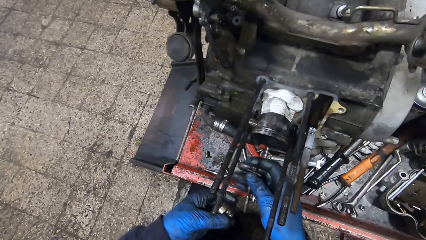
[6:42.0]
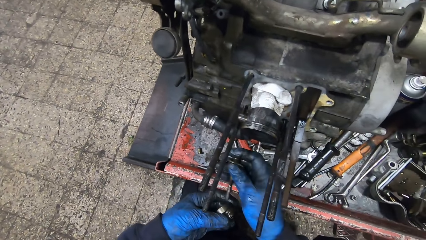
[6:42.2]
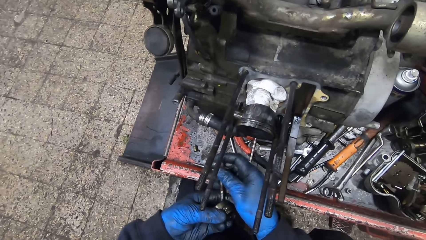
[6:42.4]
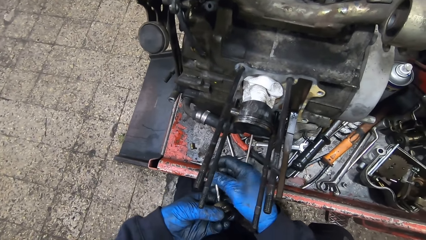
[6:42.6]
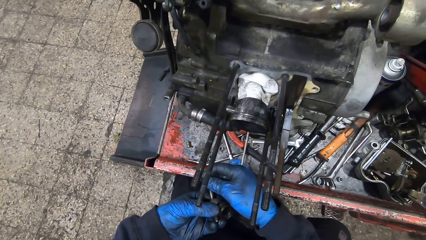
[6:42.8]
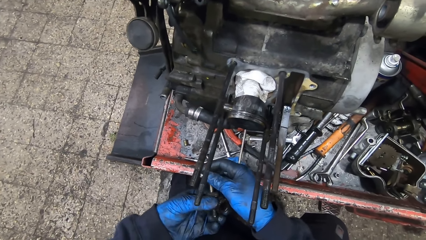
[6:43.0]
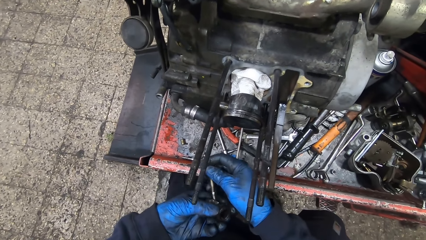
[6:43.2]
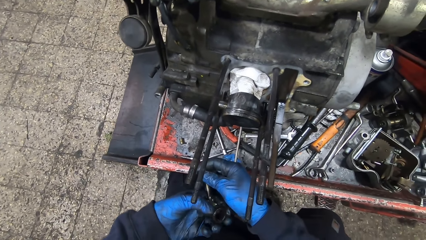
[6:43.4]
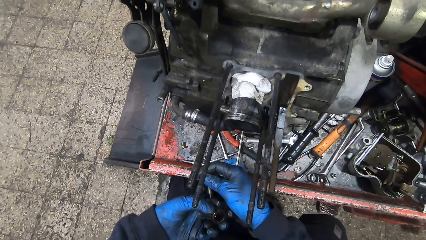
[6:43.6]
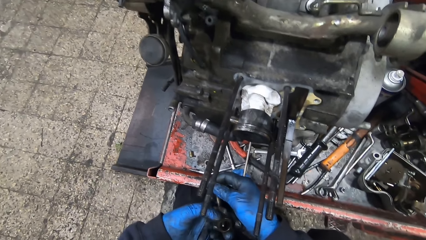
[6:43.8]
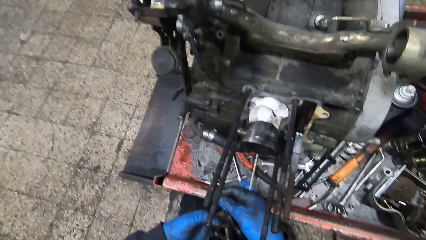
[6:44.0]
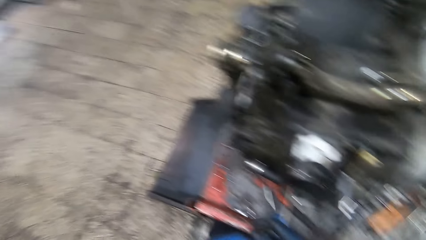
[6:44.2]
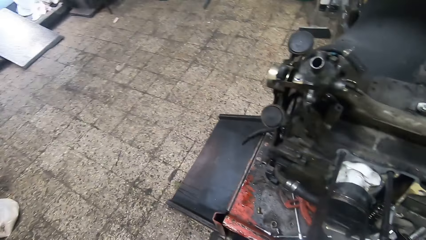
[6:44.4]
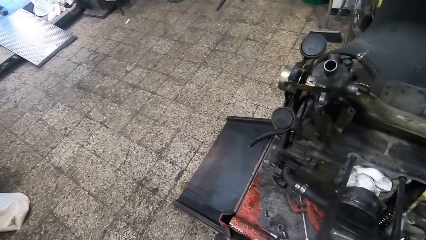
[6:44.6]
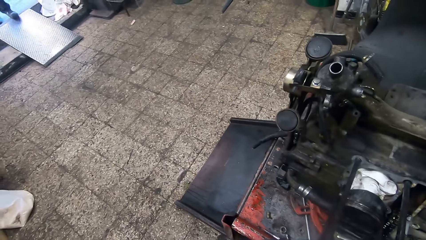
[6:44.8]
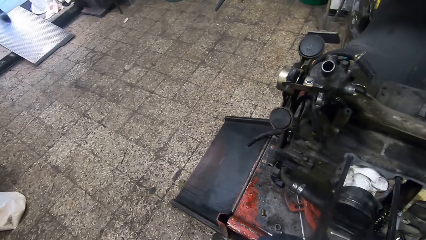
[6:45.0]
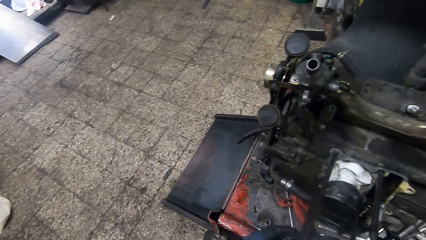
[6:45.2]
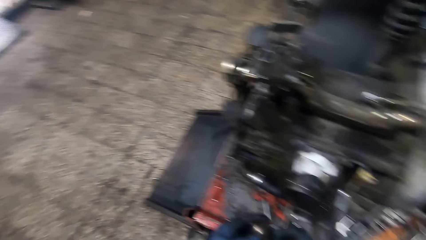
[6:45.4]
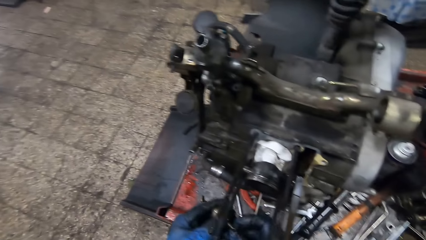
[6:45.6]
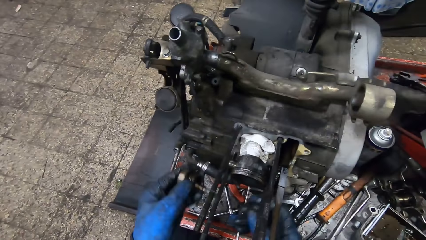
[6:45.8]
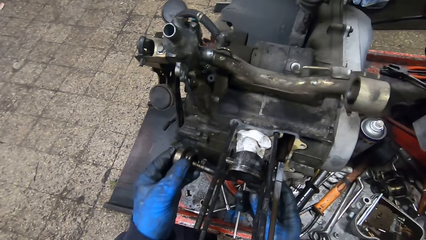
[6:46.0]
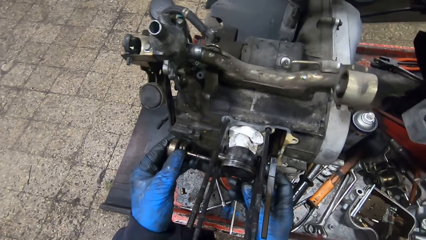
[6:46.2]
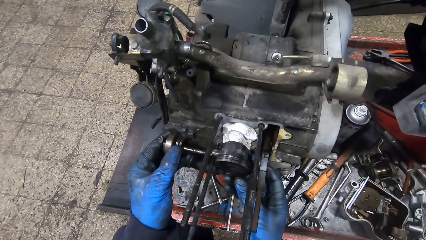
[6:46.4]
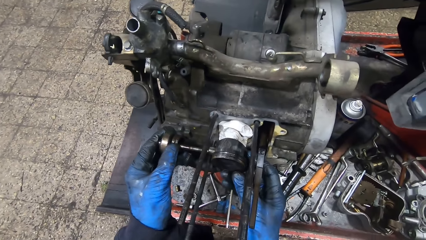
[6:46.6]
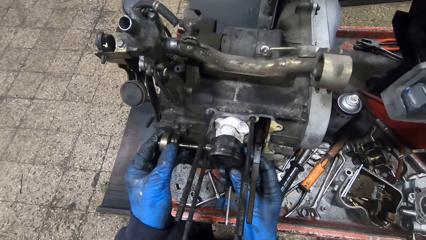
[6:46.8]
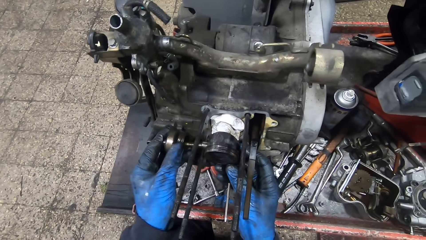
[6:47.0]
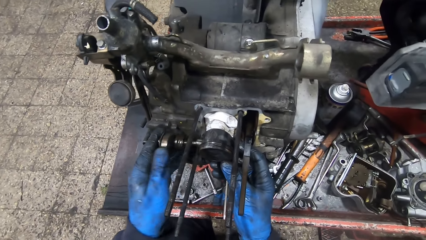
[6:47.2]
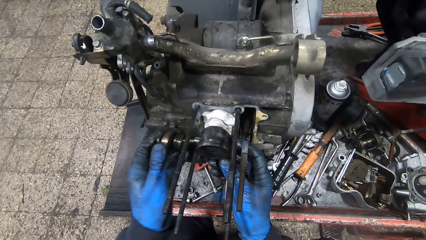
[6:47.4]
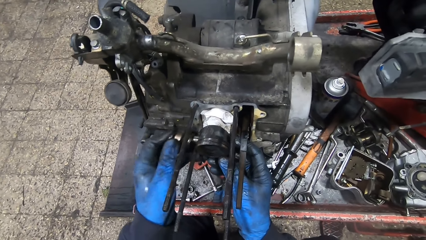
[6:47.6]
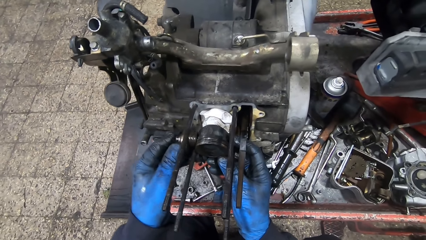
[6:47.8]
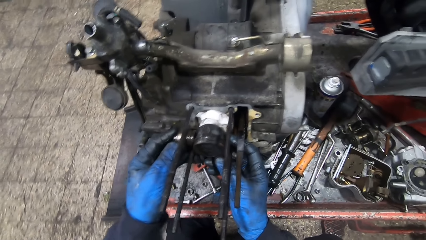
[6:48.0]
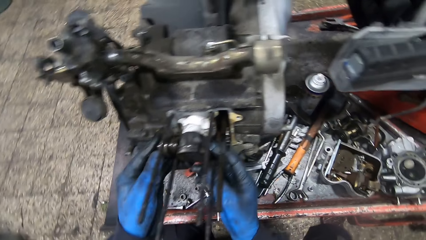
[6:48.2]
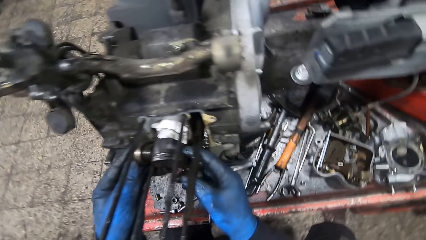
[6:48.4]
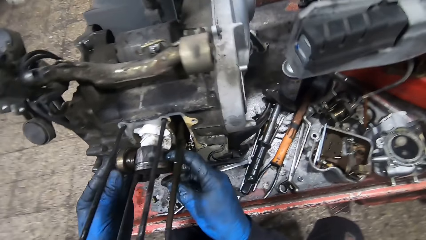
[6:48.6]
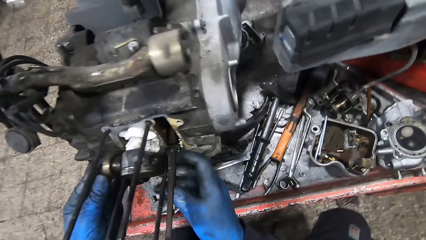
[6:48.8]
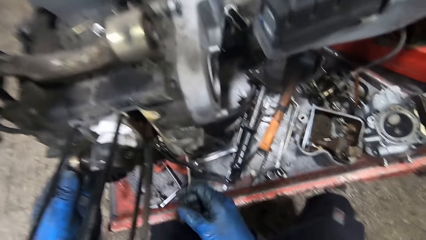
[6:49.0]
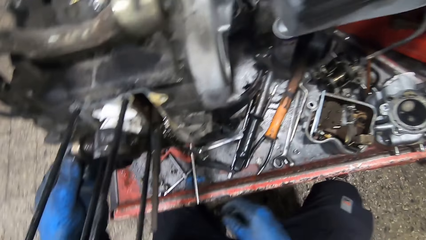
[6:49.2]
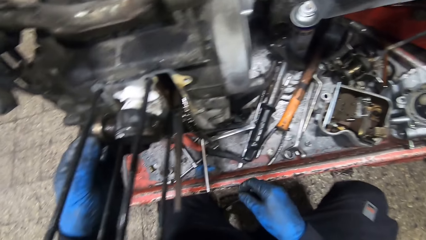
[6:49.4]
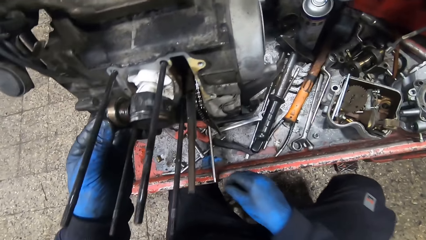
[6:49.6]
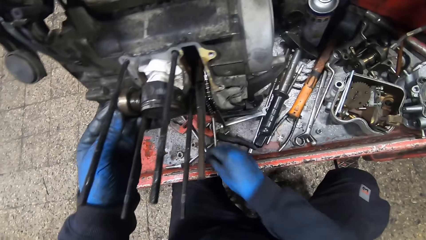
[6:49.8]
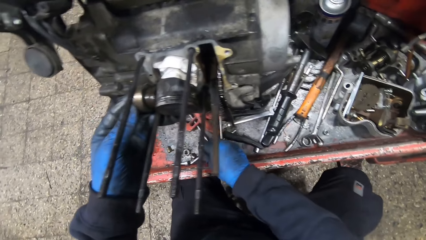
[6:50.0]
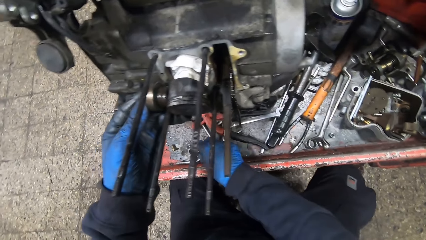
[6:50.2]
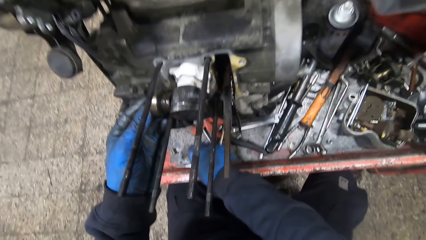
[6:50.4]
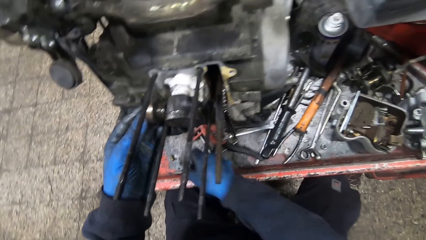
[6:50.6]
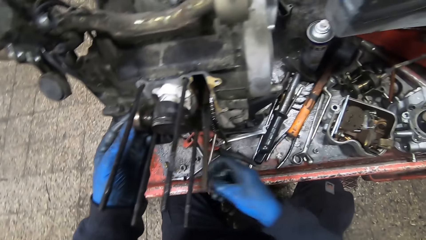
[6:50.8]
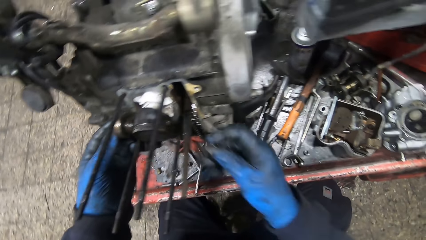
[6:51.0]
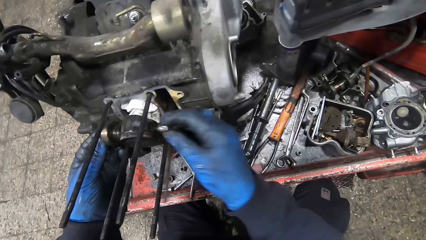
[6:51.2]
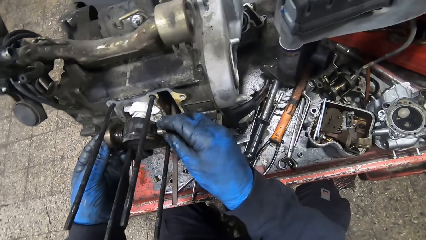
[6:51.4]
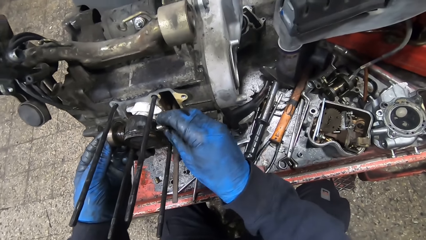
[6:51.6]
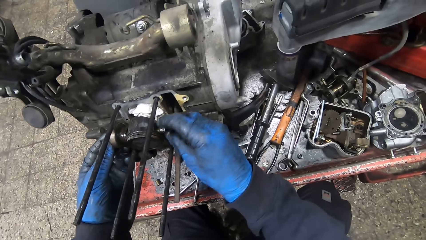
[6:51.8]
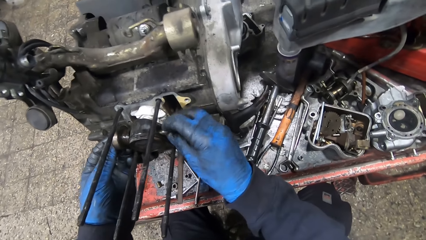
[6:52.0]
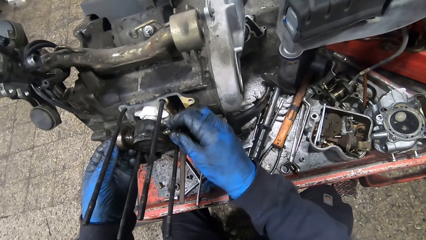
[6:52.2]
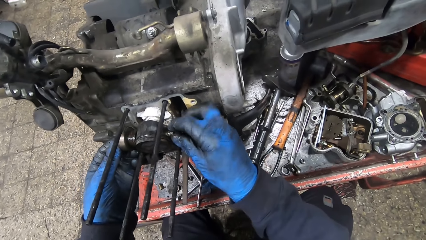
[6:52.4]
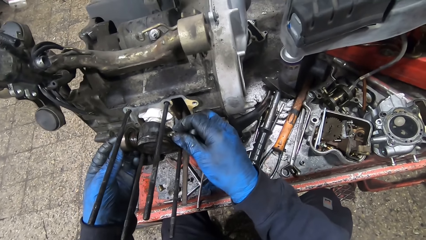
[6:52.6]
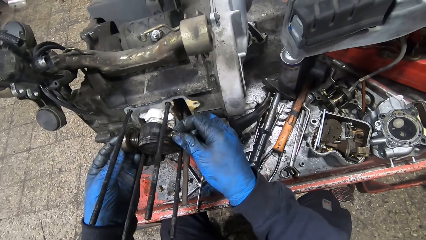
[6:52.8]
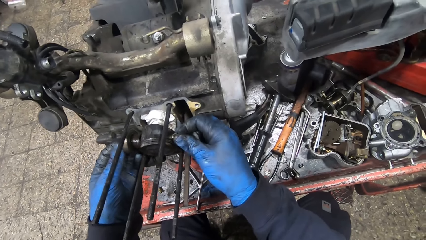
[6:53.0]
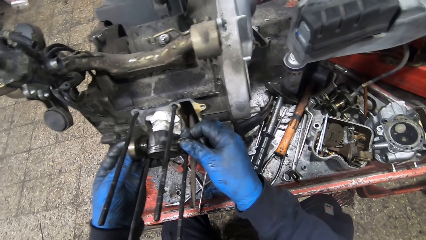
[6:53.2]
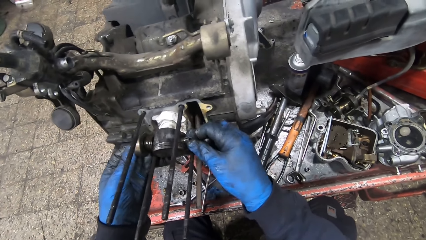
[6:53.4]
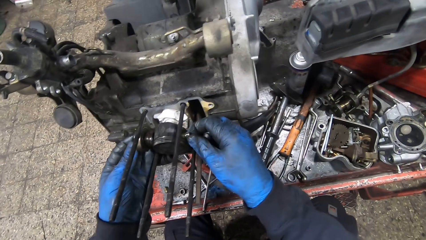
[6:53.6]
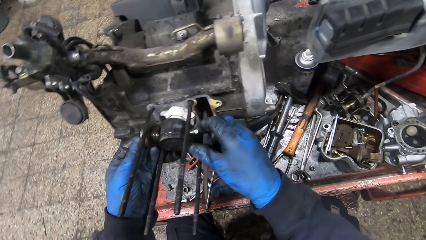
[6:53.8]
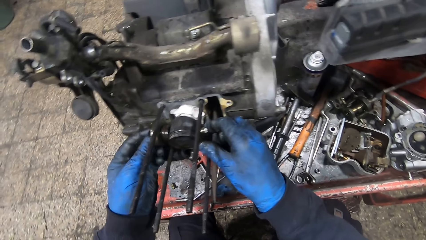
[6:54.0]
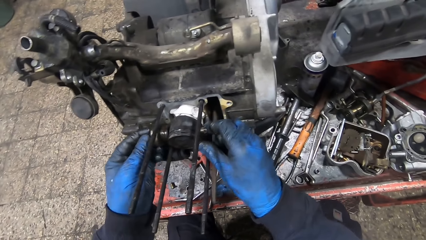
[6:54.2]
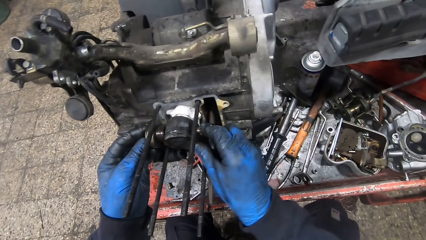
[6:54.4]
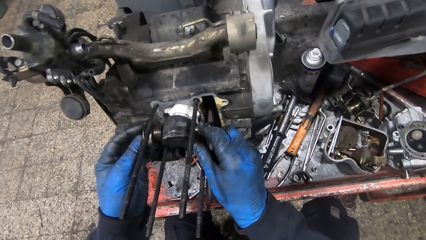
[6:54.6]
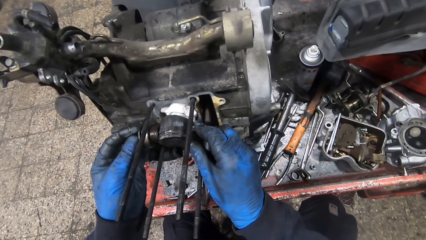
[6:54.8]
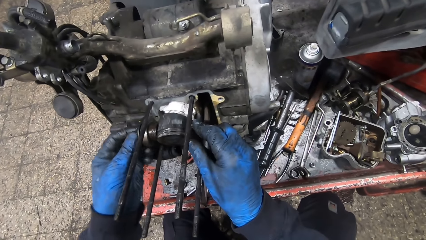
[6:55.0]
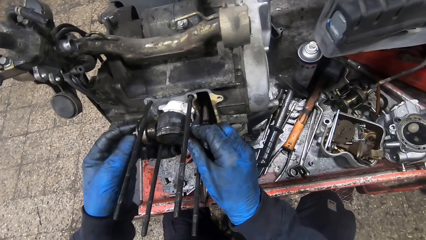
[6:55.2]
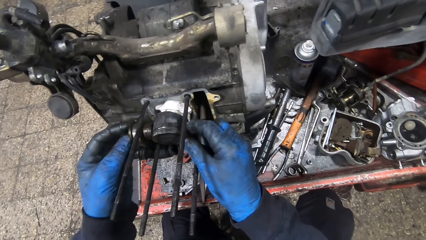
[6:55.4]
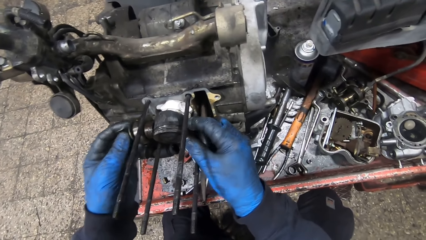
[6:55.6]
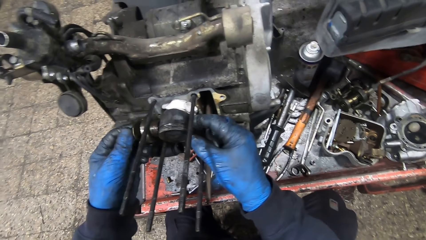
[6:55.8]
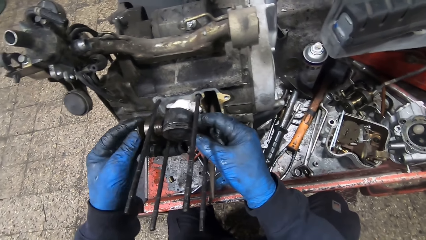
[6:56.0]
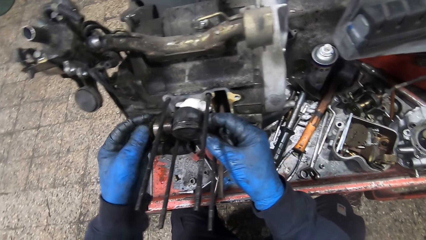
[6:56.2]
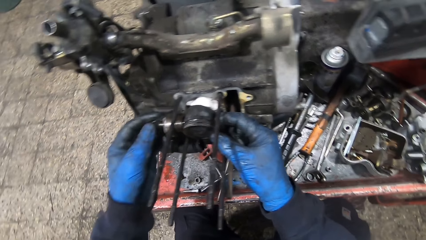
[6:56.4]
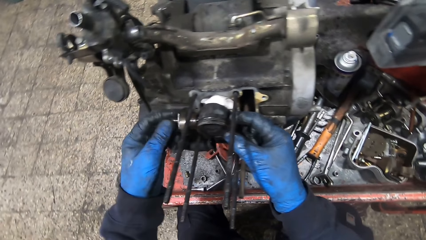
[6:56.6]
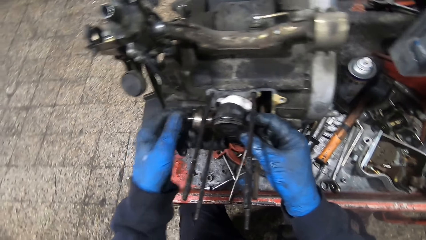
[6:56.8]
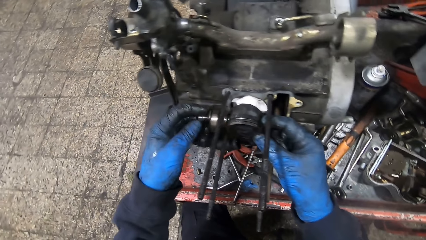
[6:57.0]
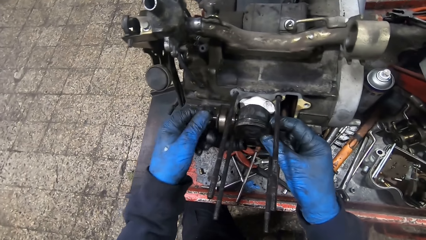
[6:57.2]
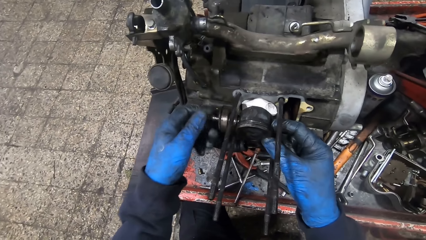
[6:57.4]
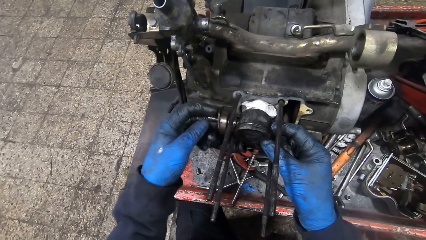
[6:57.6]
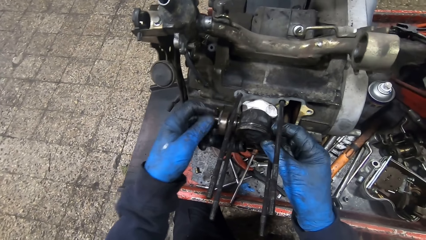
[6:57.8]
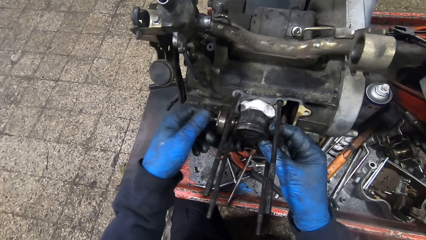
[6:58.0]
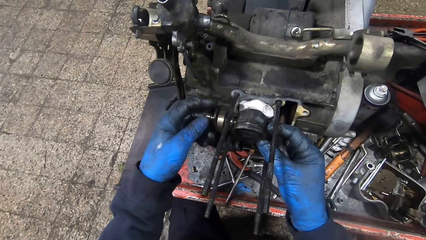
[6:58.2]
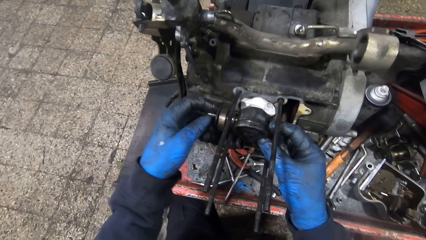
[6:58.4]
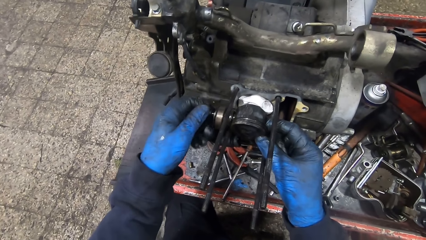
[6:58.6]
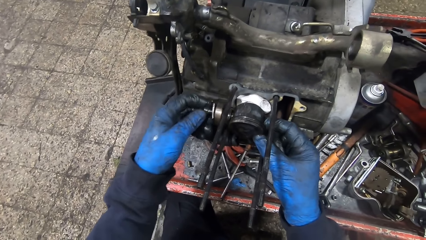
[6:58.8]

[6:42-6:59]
The camera wearer fixes the screw into the bolt cap with his right hand. He picks up the screwdriver. He fixes the screw into the engine or filter with his left hand. He picks a bolt from the workbench with his right hand. He fixes the bolt in the main jet ring. He screws the screw into the engine with his left hand. He tightens the bolt.
